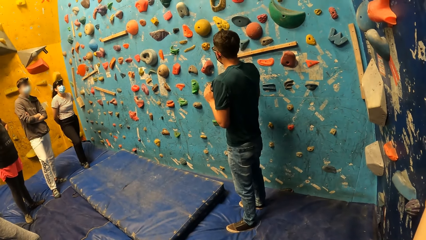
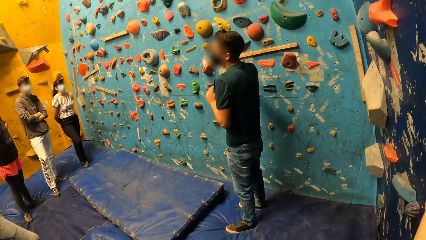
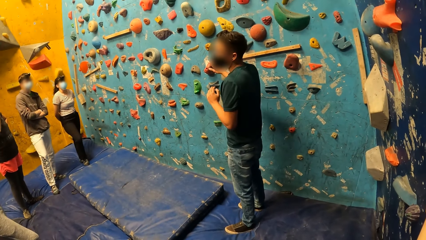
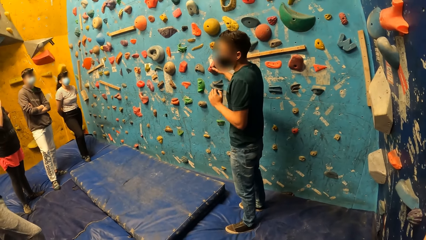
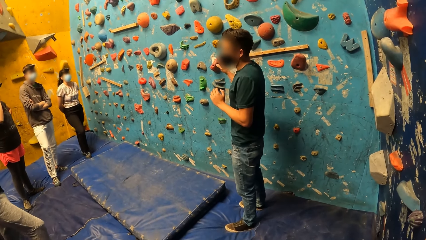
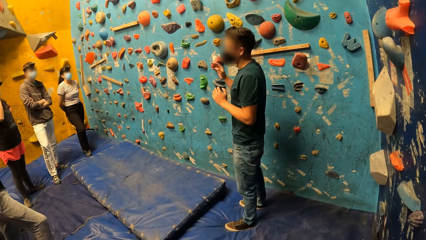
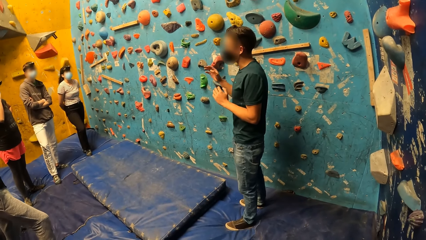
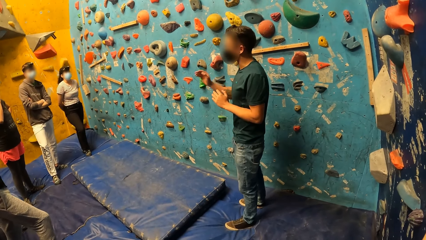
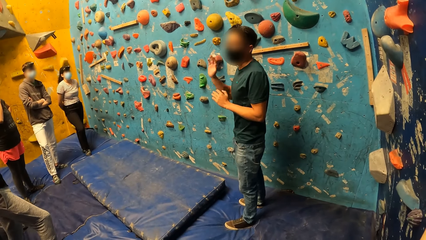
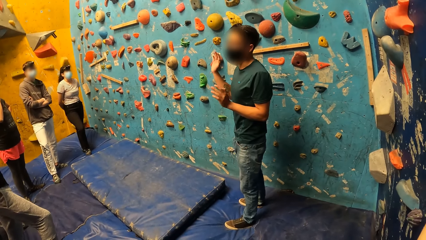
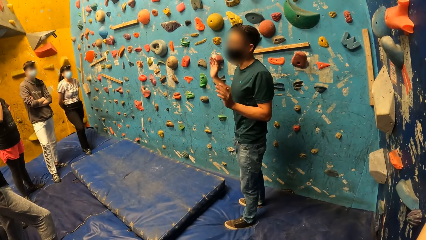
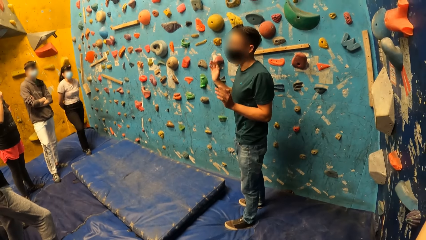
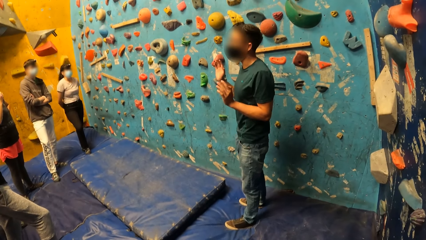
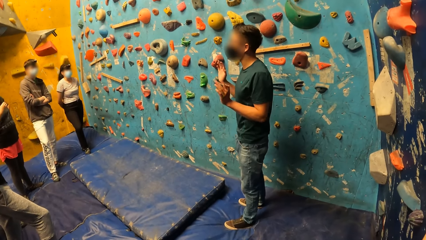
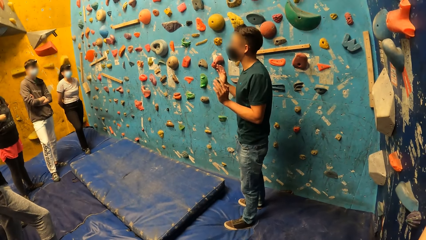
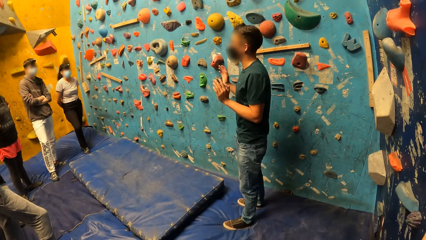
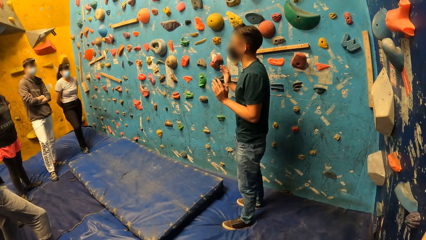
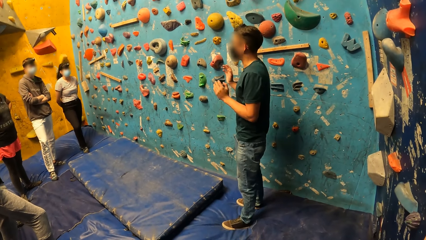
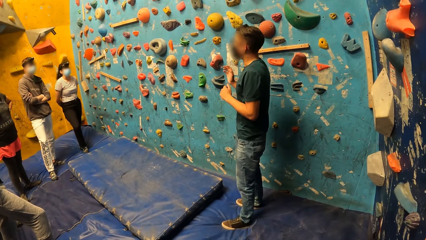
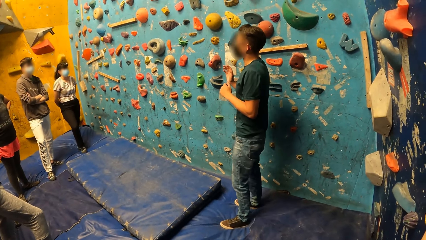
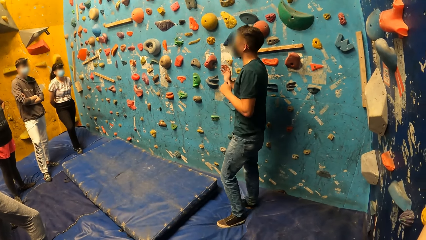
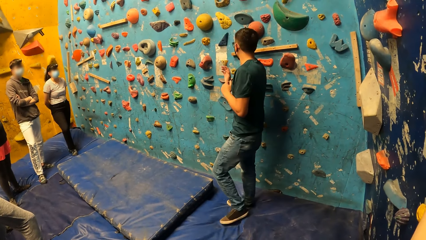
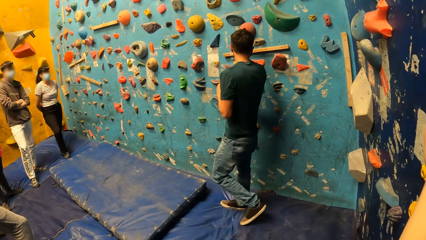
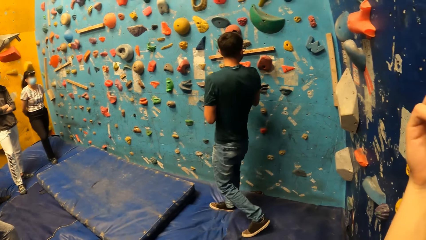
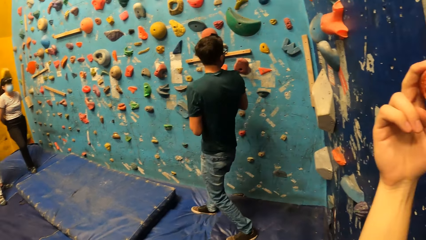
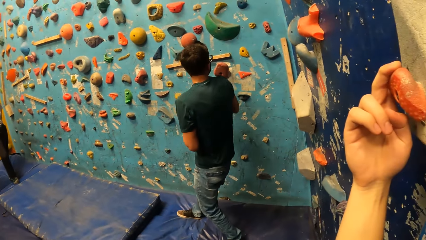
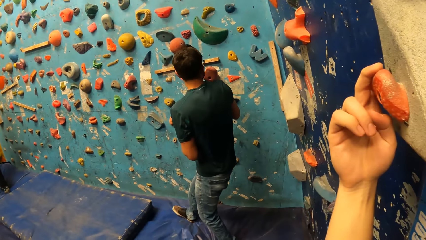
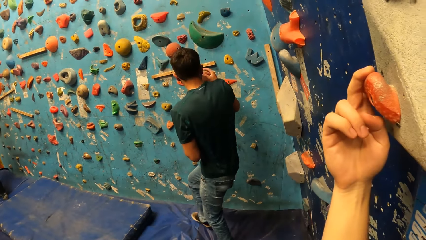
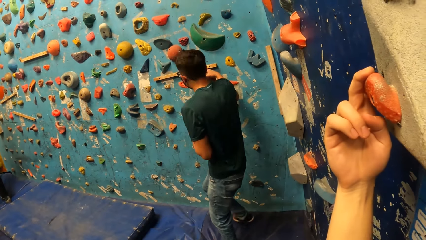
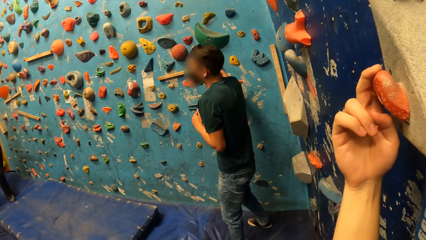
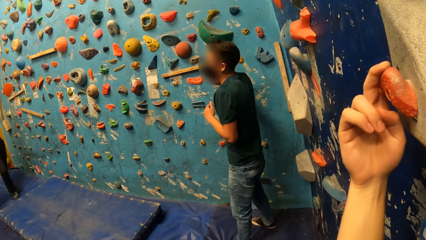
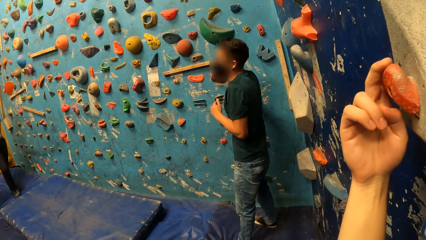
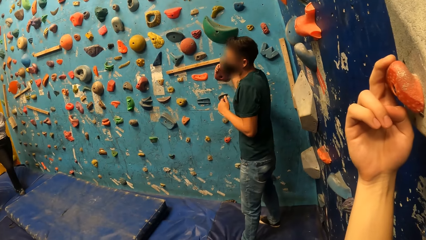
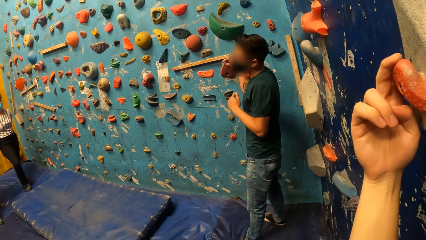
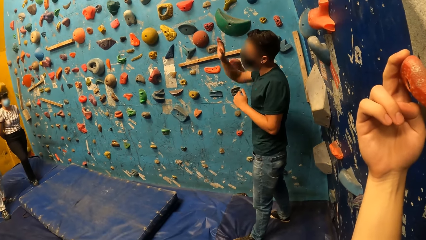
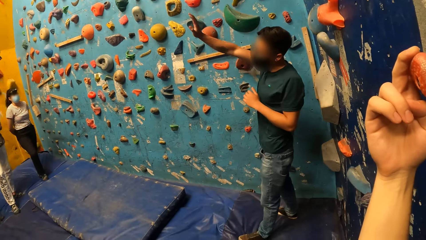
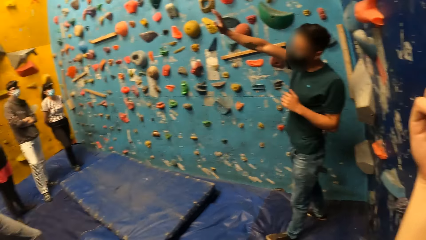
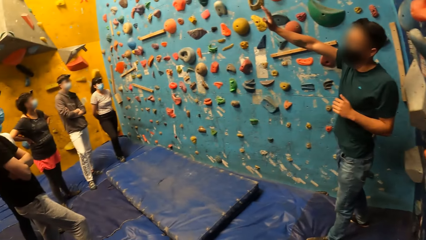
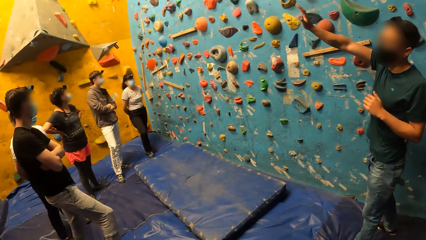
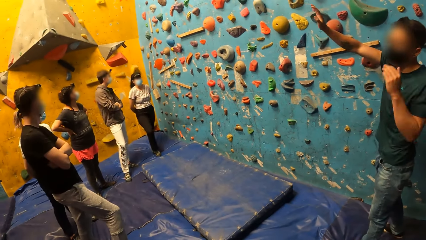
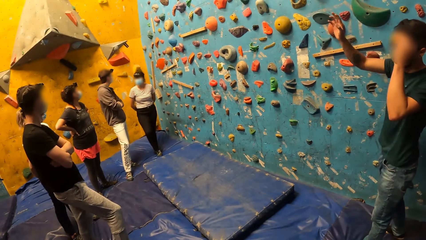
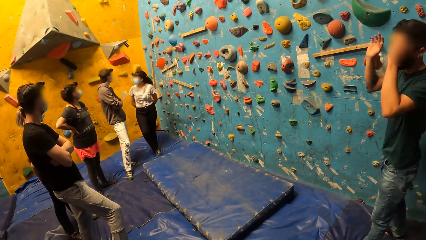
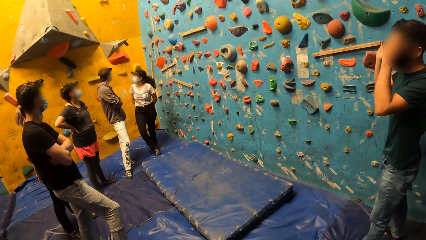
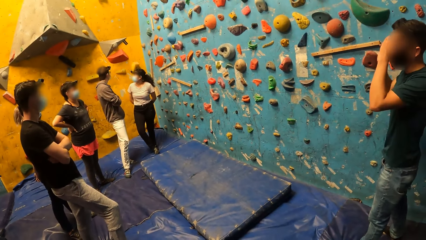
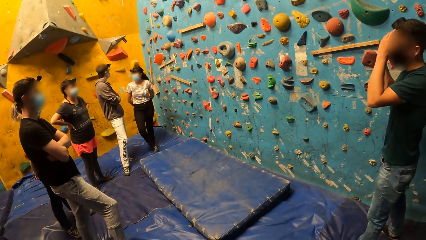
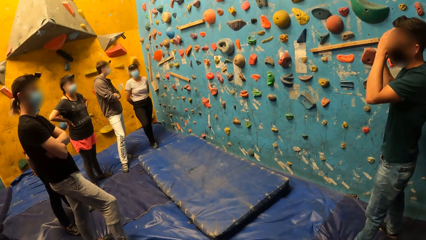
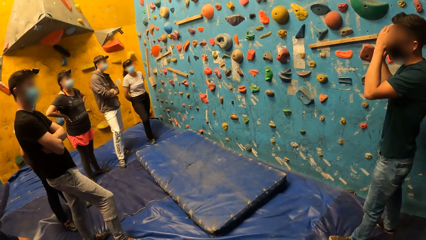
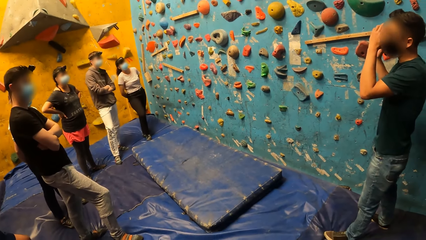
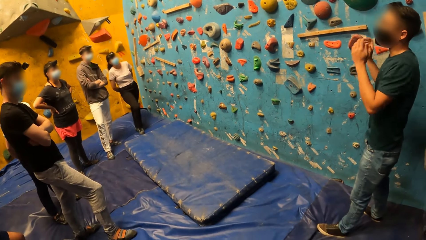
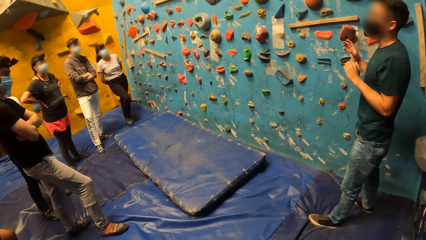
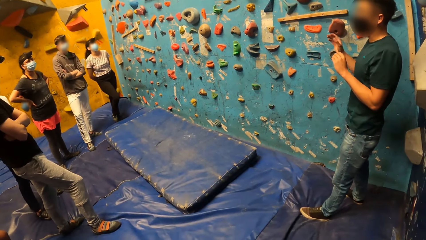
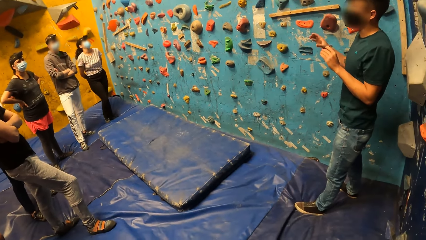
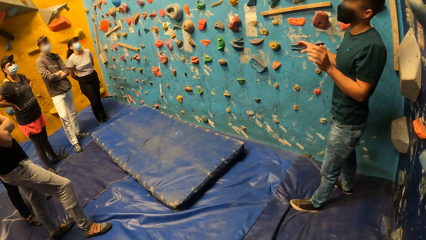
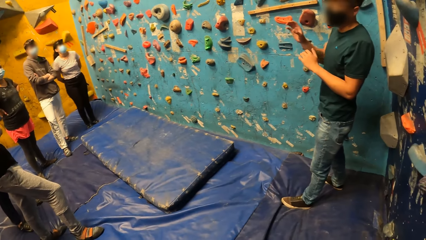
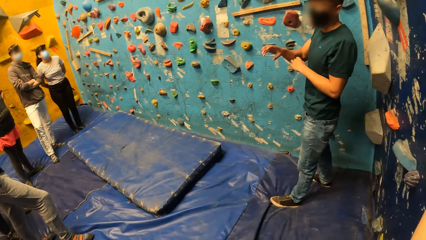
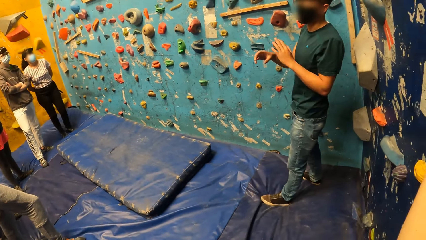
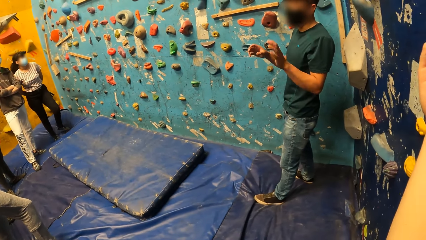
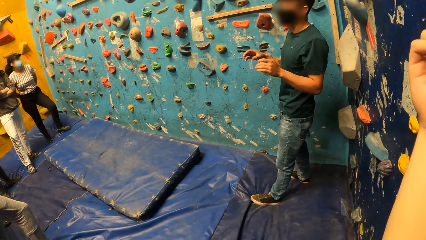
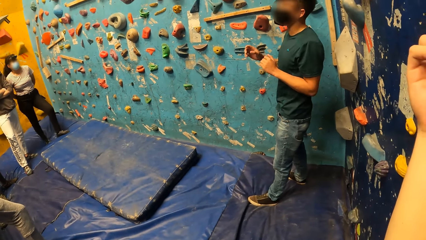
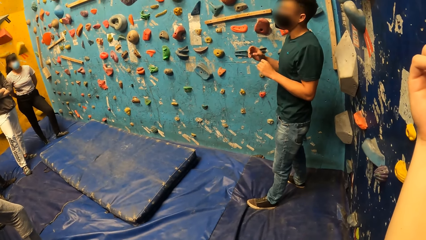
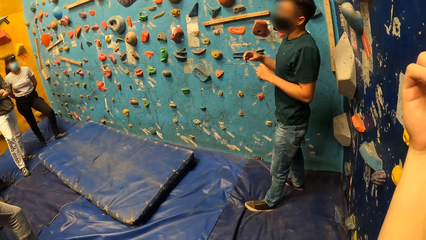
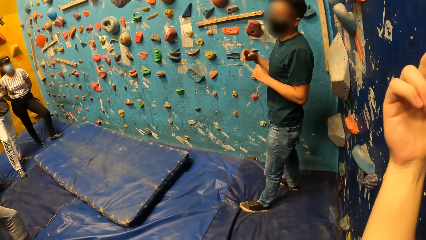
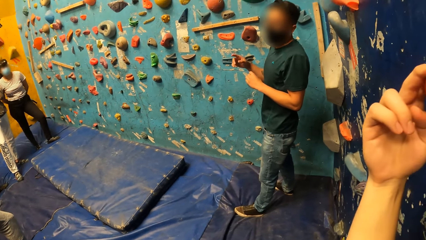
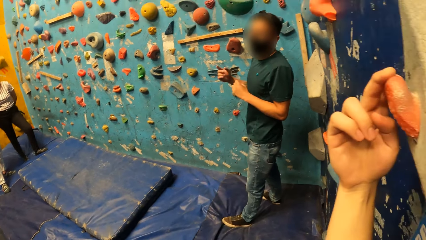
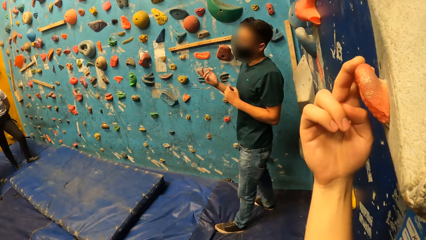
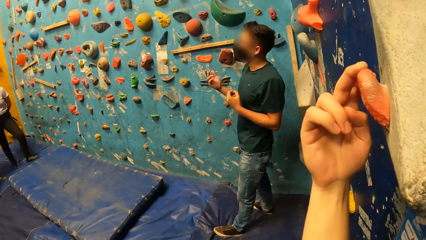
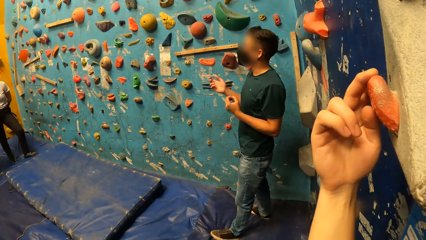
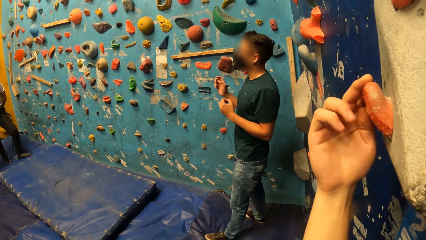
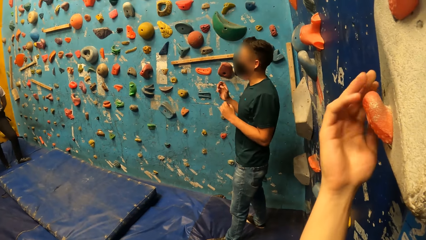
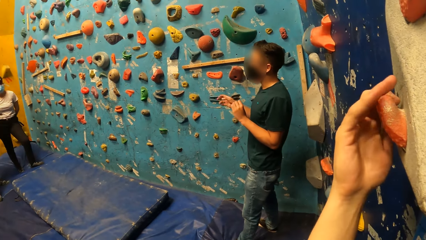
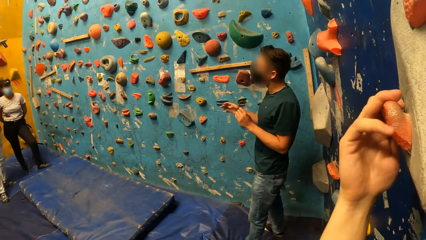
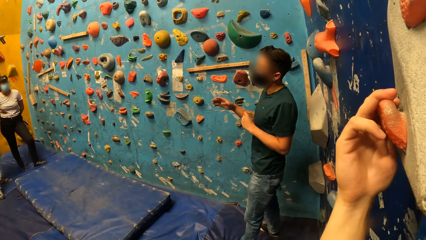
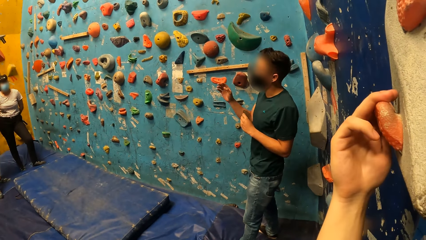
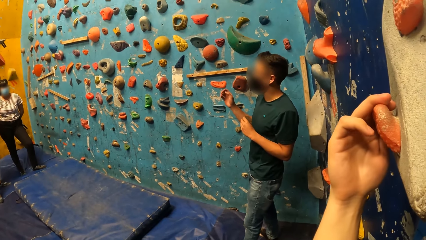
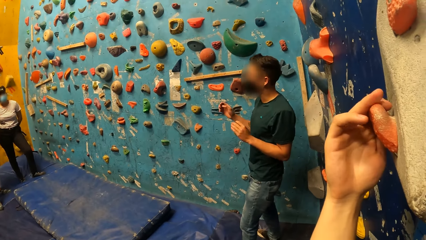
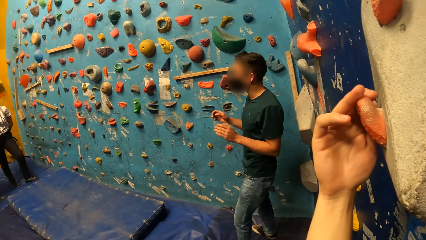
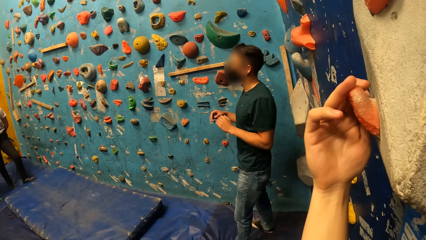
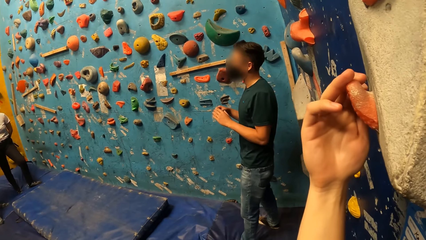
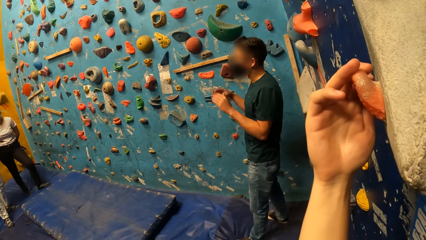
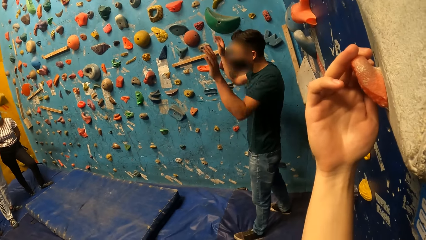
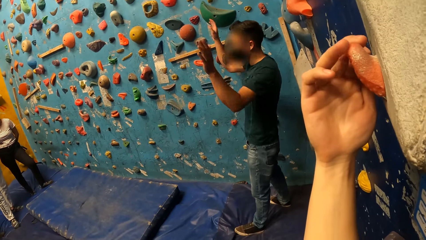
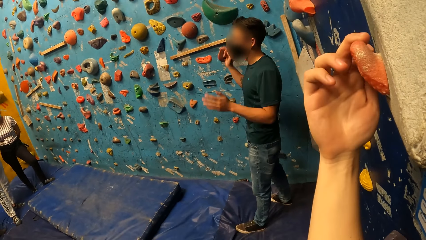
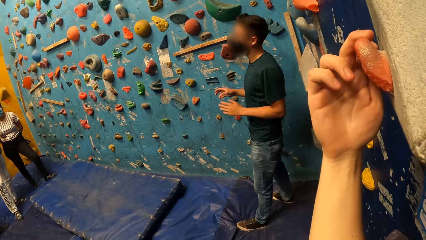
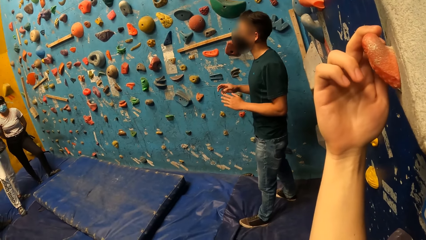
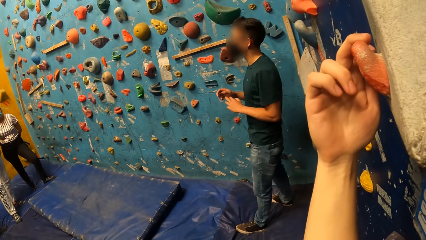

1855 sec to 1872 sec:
The man holds the climbing hold on the bouldering wall with his right hand. The camera wearer looks around. They touch the climbing mountain. The man holds the climbing hold on the bouldering wall with his right hand again. The camera wearer looks around. They touch the climbing mountain.
